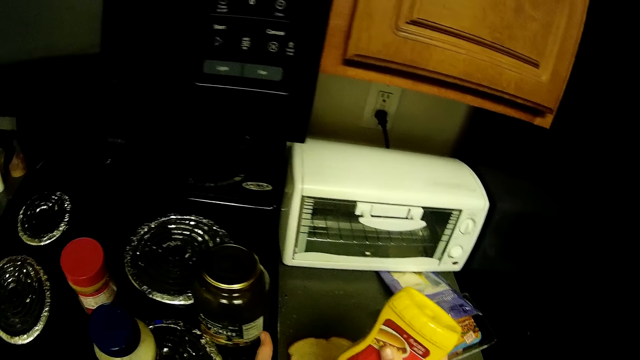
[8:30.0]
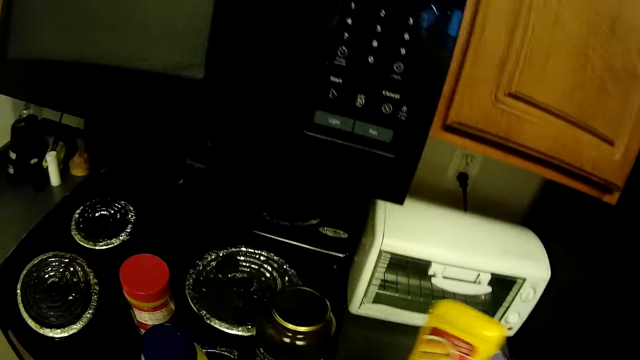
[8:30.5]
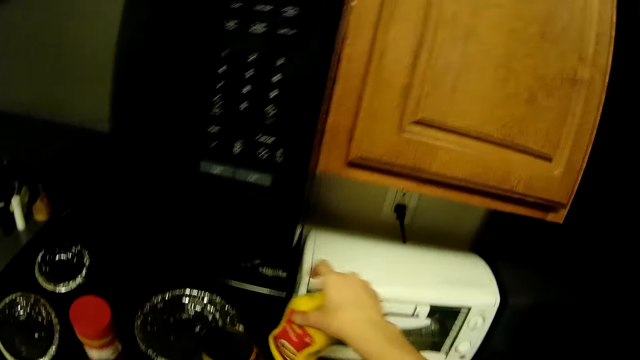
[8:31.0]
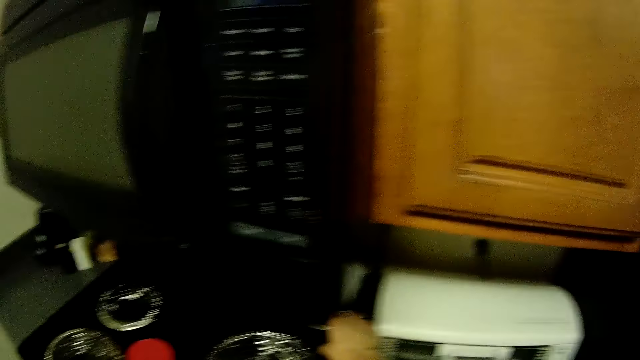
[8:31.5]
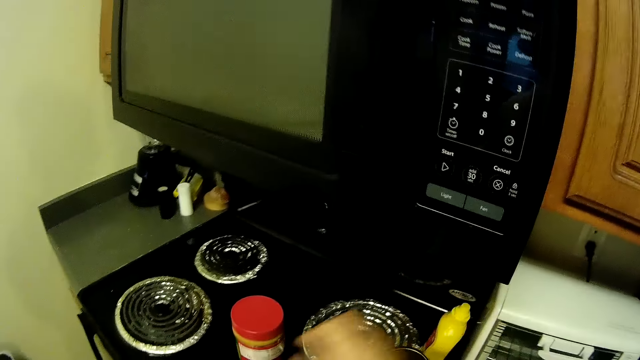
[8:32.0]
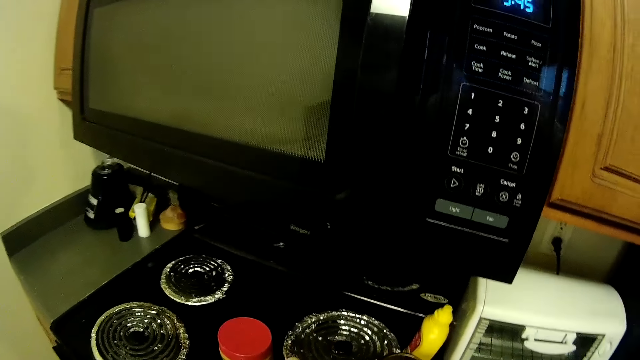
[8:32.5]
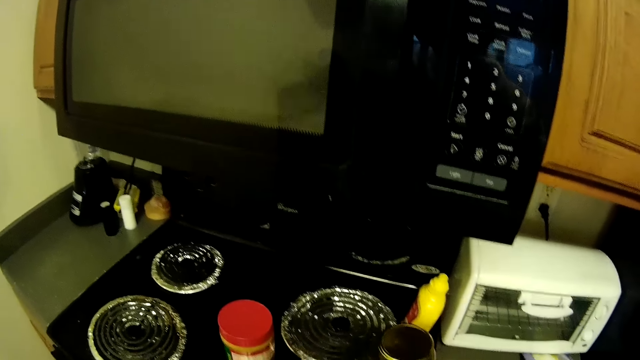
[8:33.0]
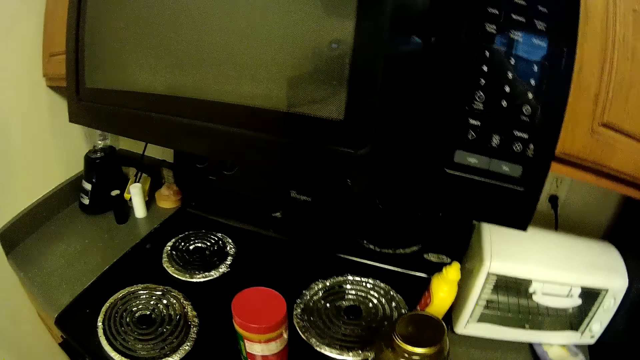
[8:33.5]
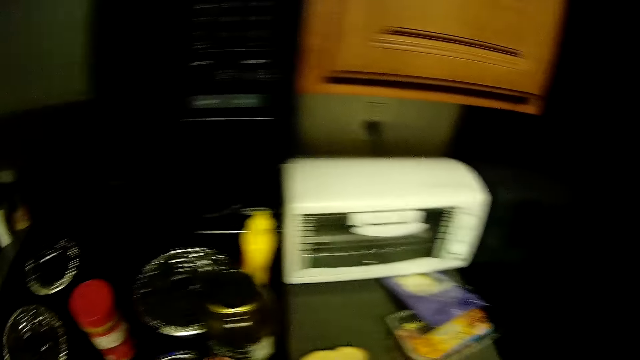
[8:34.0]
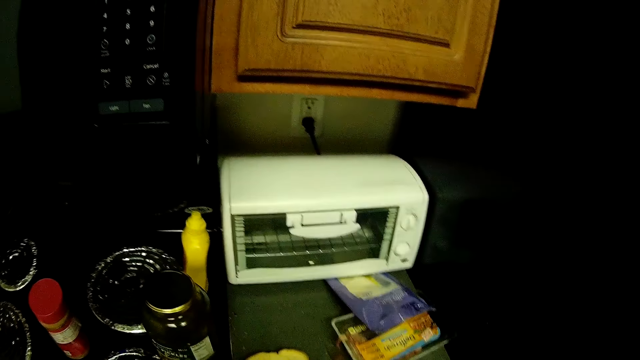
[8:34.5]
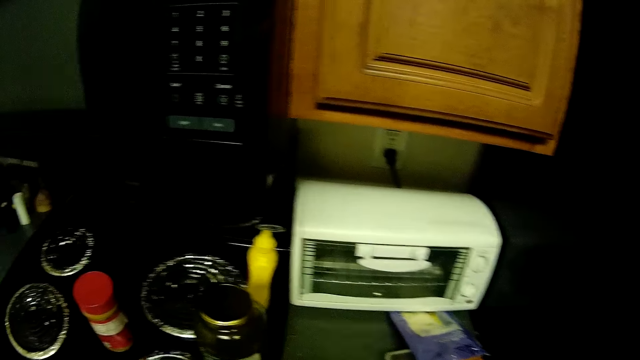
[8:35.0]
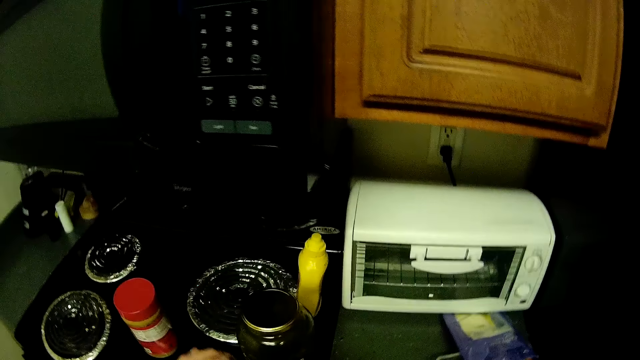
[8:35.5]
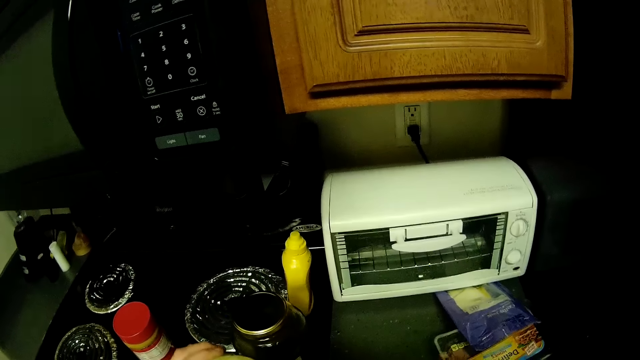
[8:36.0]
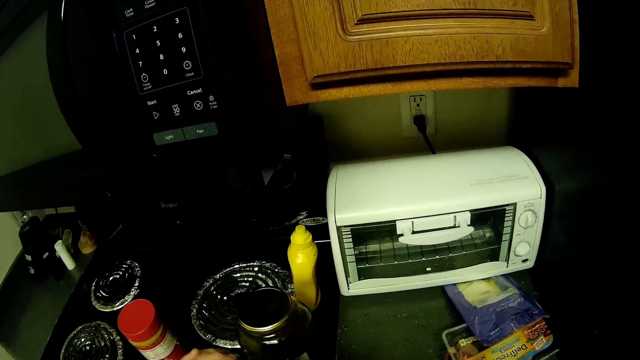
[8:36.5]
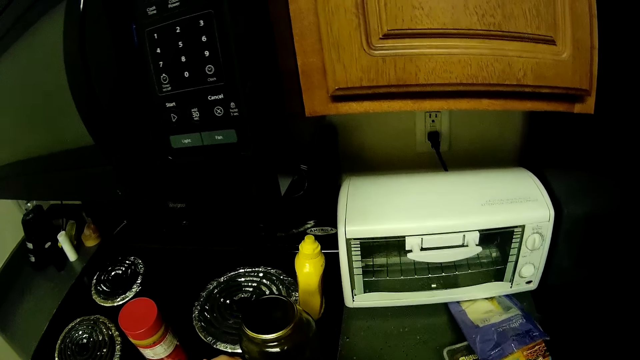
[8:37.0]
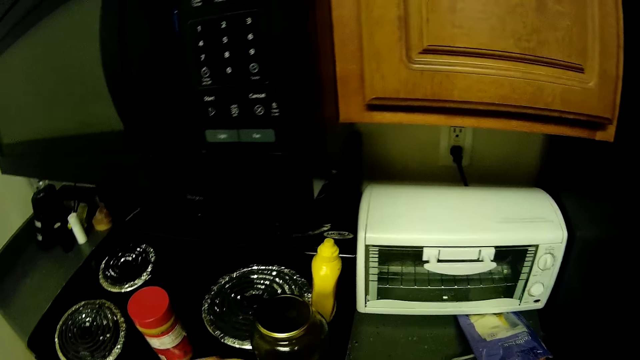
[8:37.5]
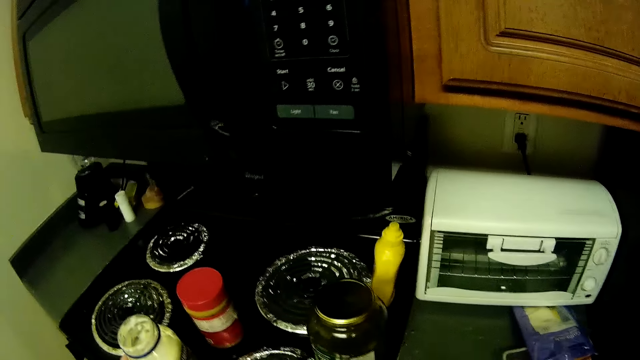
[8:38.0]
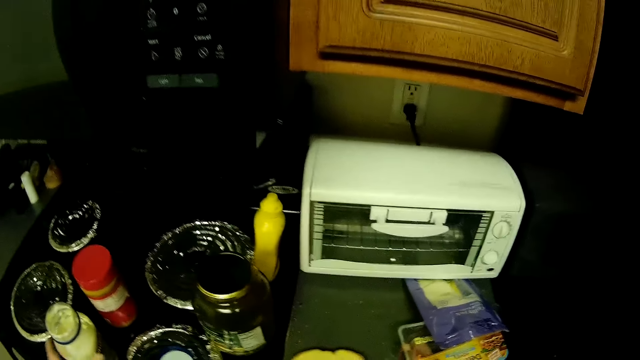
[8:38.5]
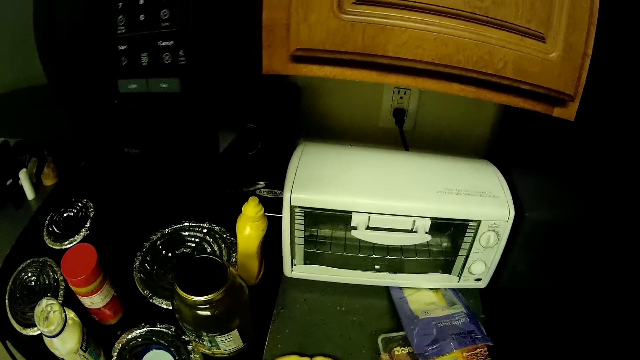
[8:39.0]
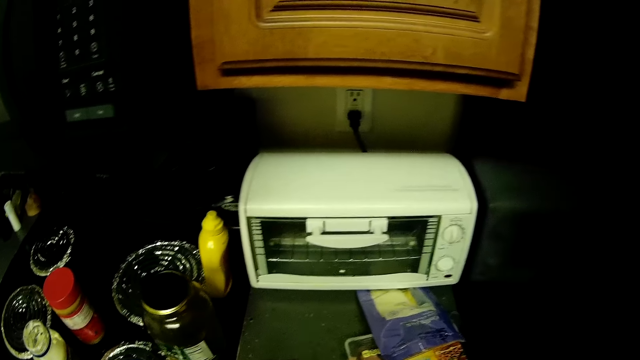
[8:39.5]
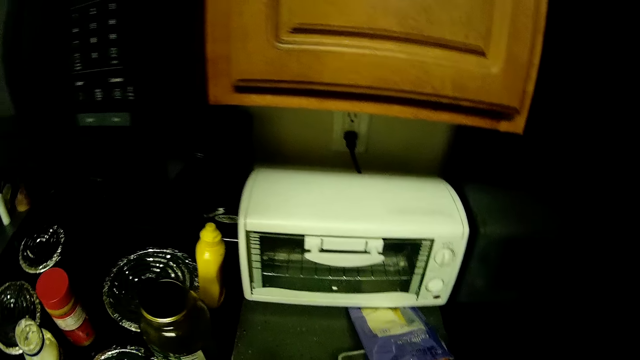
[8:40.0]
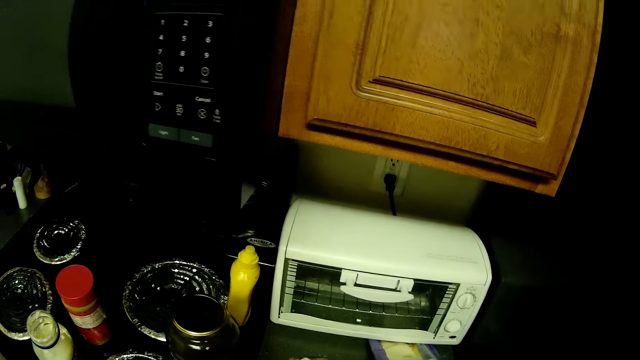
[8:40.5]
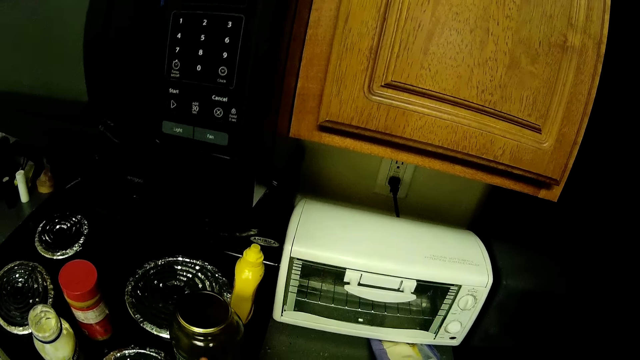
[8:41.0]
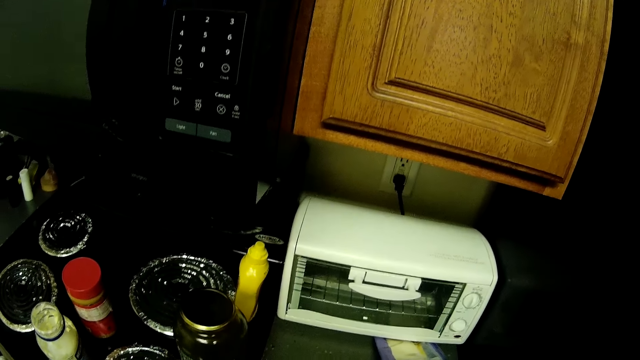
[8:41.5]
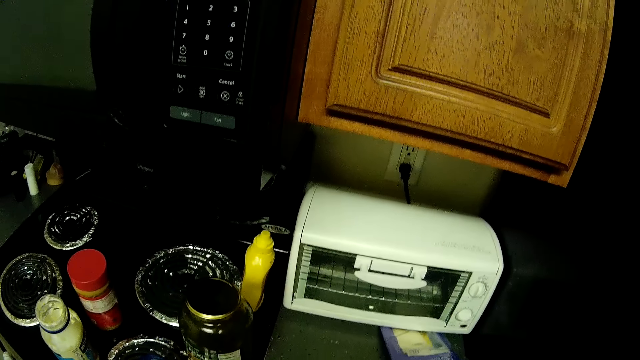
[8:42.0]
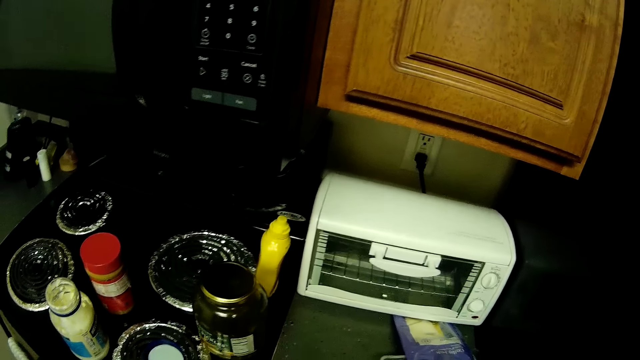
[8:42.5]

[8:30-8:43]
The camera wearer puts the mustard bottle on the kitchen slab. They put the cream in the first container on the bread. They take something from the bottle. They drop the bottle on the kitchen top. They spread the mustard and cream on the bread with the knife.

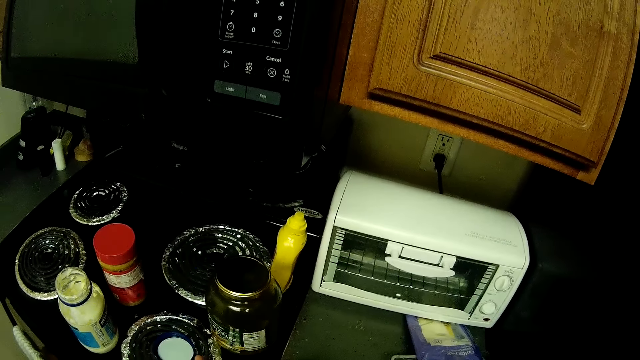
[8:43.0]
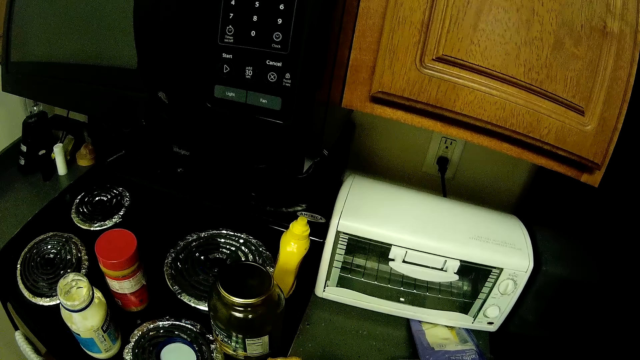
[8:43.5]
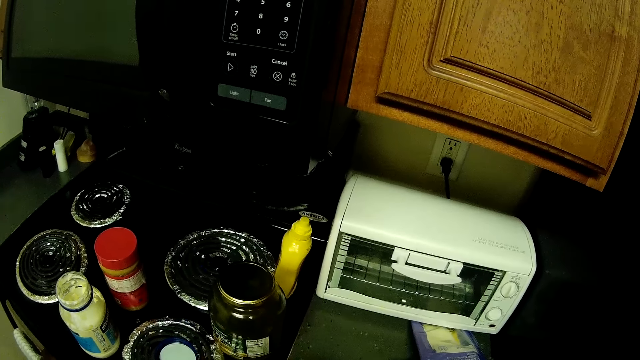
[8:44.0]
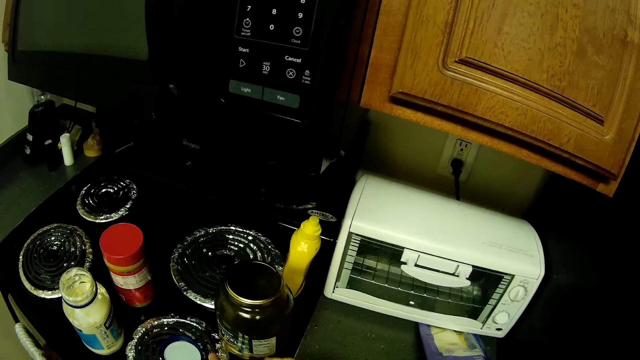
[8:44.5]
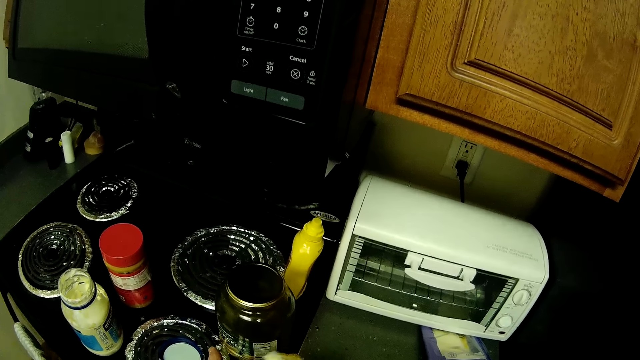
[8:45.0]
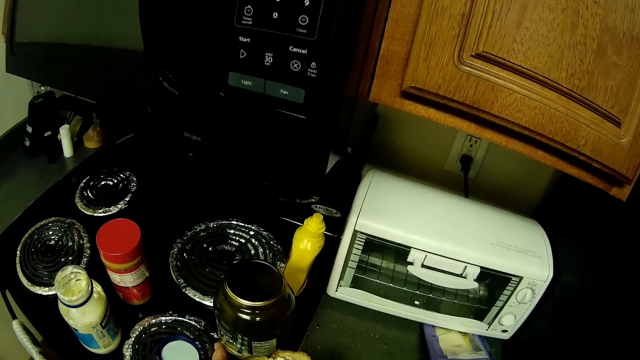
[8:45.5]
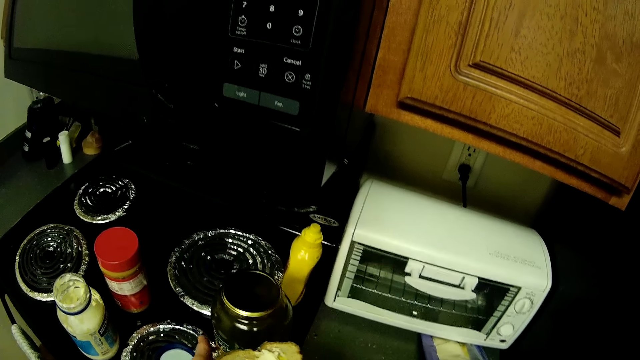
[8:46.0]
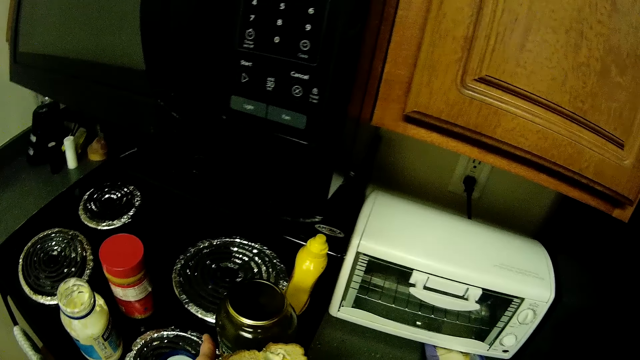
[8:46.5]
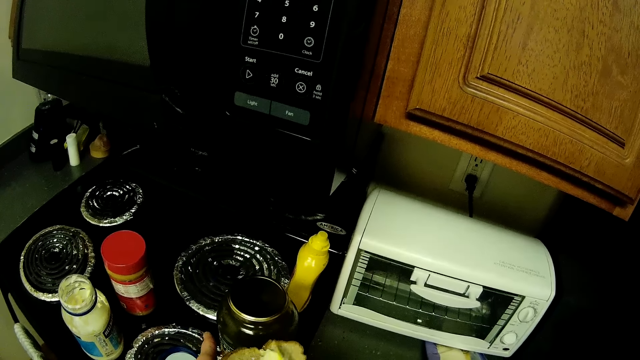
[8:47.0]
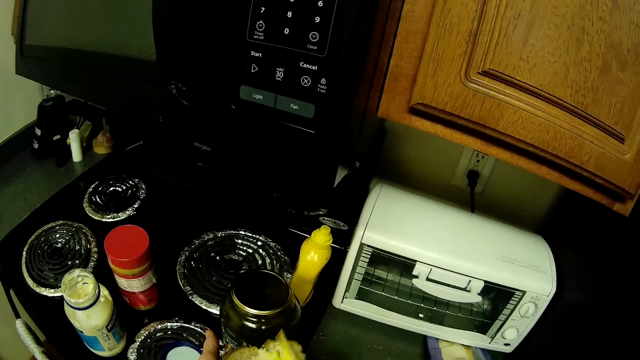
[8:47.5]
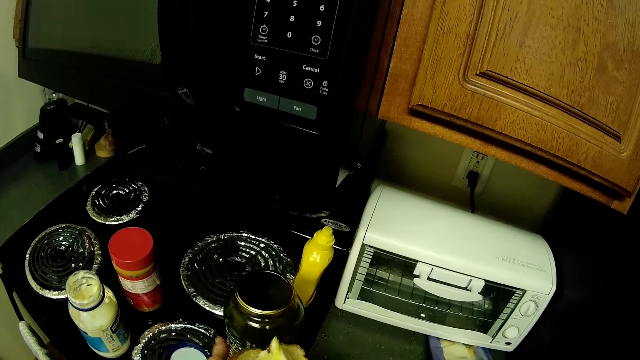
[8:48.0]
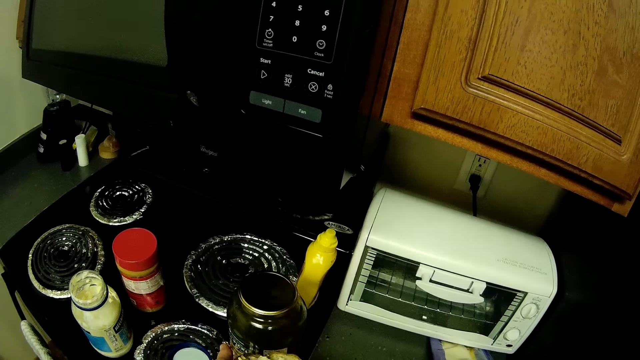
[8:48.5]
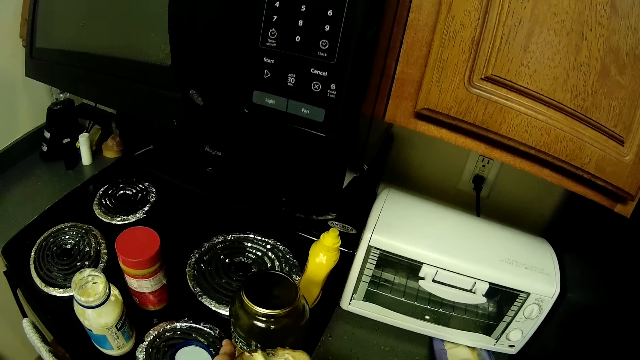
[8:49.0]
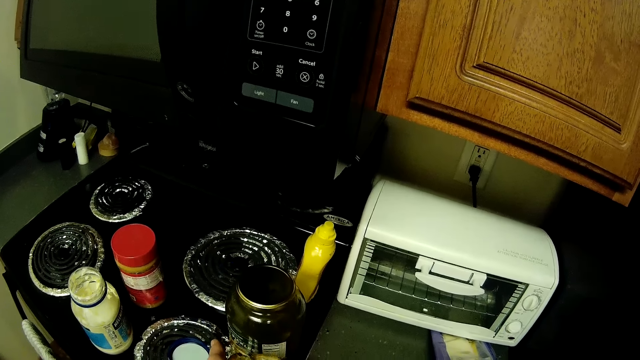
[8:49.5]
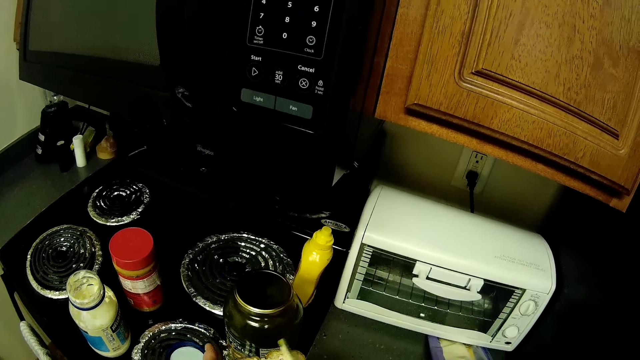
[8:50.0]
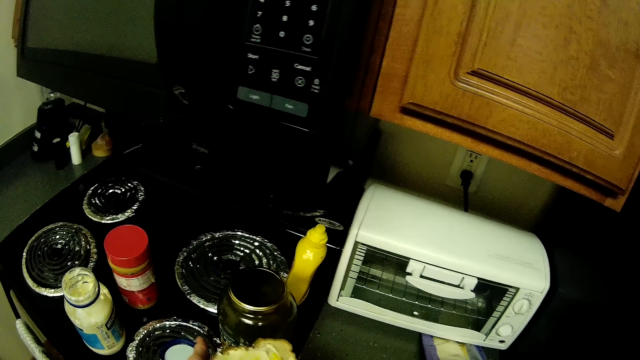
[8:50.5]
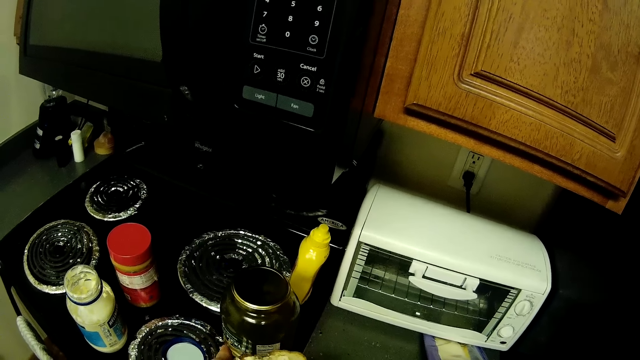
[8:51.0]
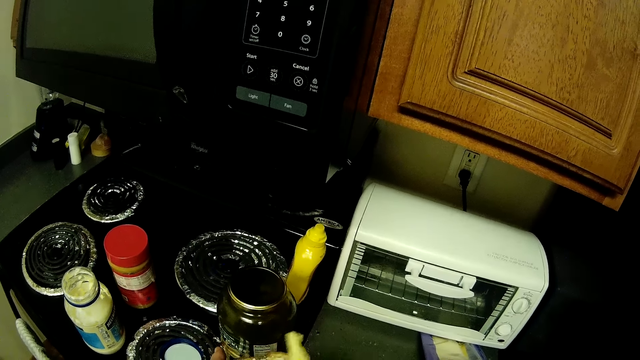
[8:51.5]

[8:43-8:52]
The camera wearer applies something on the piece of bread.
